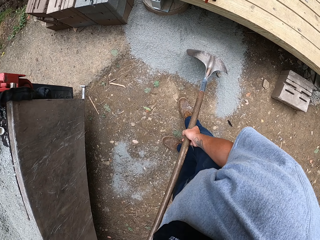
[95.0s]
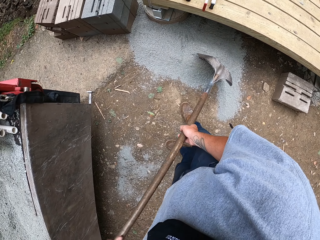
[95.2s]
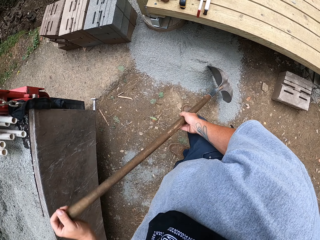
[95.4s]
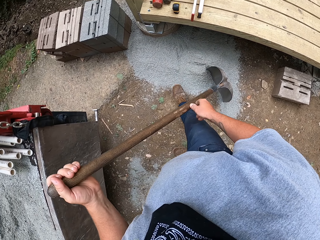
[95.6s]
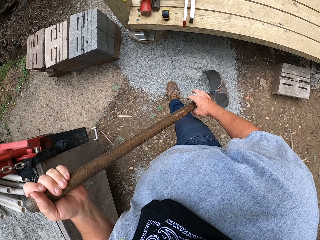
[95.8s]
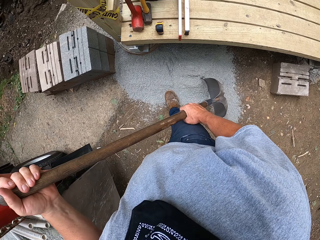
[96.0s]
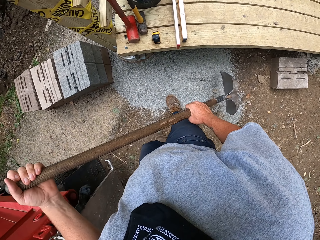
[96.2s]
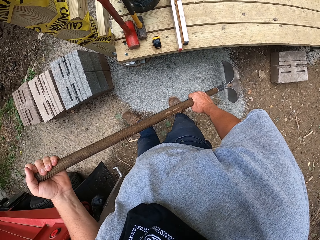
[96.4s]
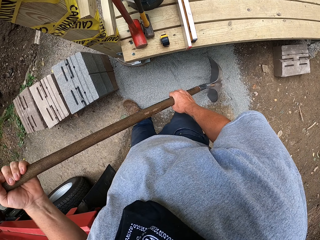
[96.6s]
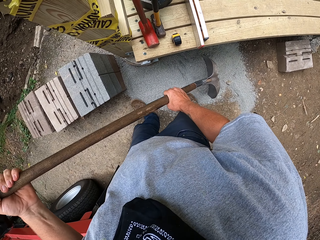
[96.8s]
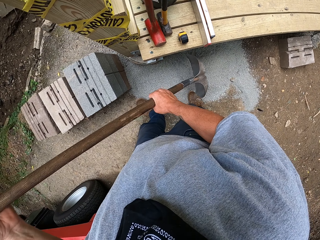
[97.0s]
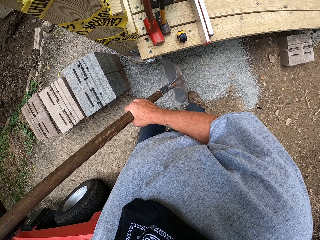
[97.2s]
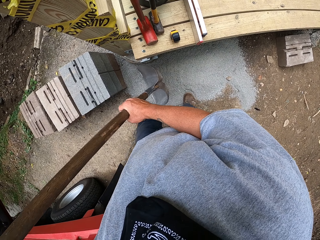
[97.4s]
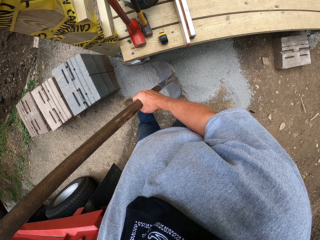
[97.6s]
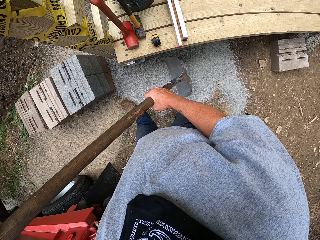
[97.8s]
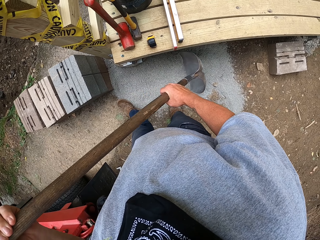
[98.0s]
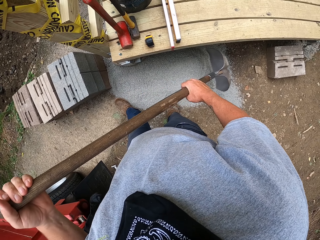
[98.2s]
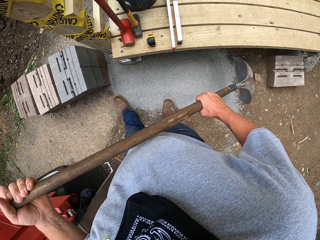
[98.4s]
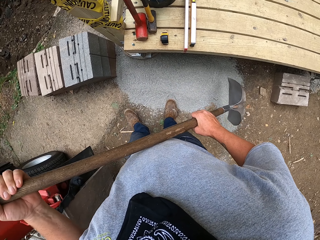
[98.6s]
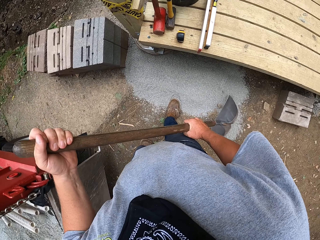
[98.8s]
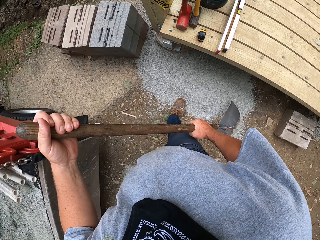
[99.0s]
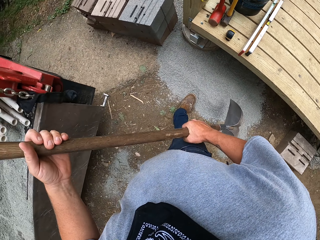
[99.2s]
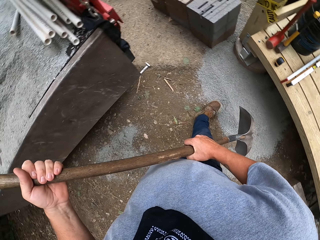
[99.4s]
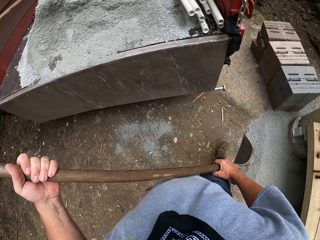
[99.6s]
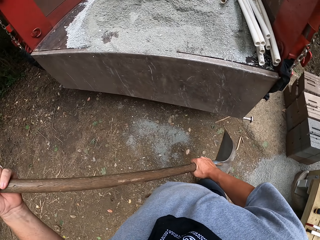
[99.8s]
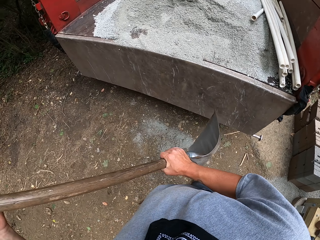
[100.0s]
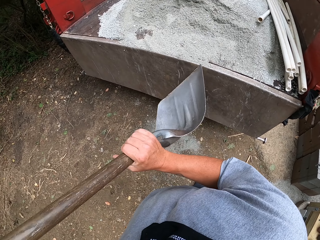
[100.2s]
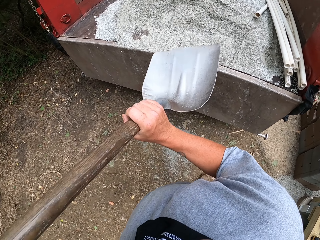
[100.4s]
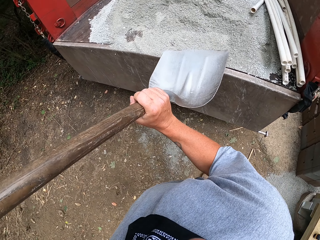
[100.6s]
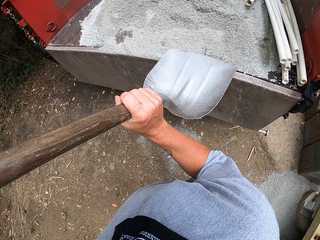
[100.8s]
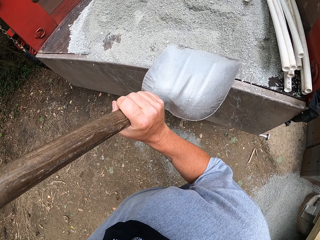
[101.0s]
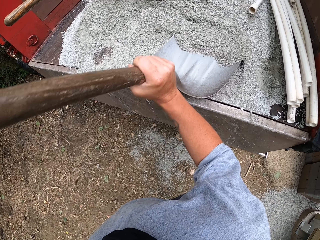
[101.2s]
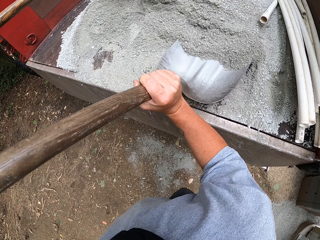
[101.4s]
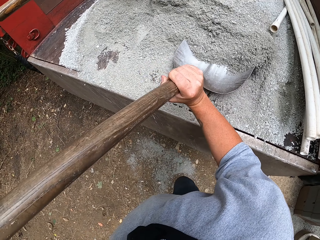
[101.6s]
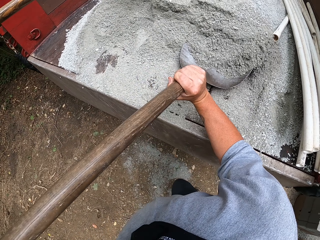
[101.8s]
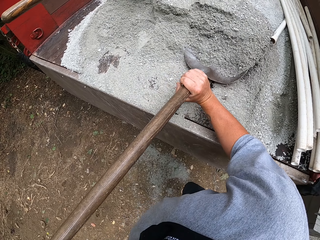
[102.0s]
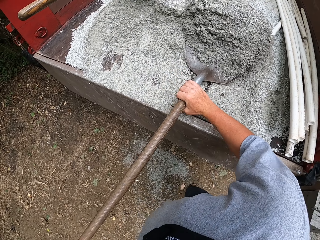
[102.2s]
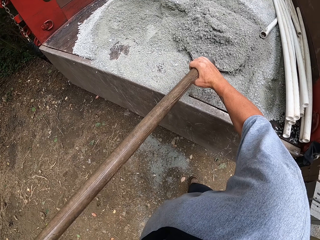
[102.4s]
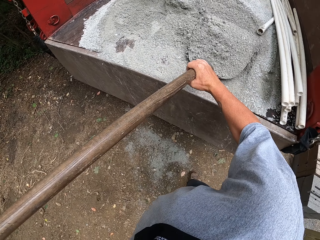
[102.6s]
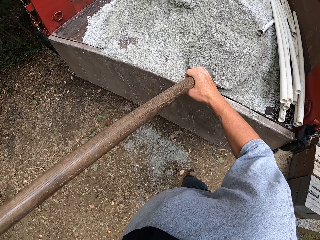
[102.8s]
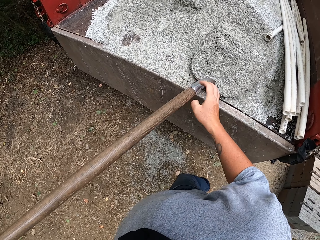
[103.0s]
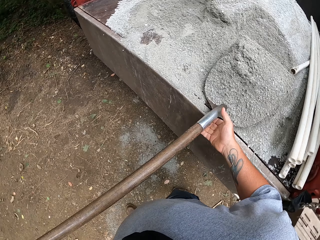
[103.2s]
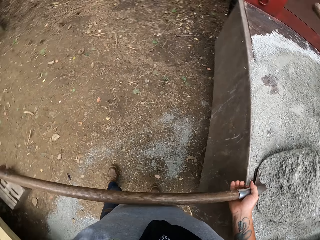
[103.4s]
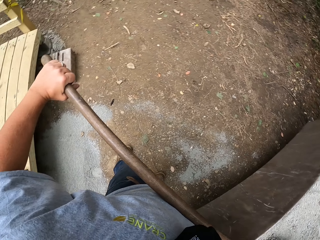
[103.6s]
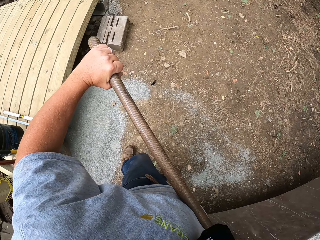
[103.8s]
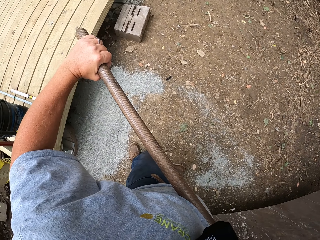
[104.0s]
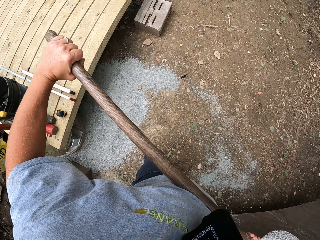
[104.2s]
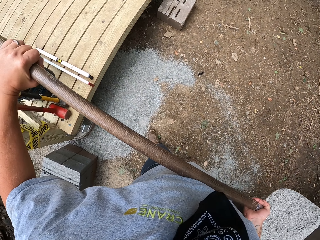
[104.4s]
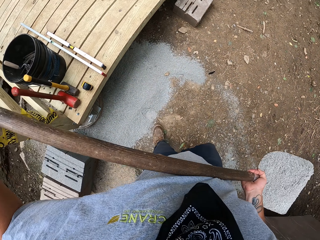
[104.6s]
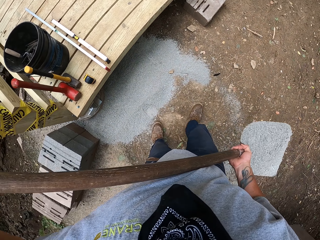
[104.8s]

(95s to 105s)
The camera wearer spreads the sand on the ground with the shovel. They scoop the sand with the shovel.

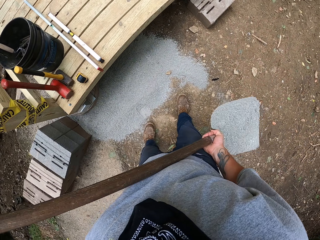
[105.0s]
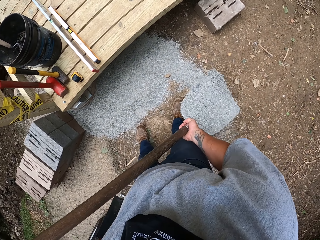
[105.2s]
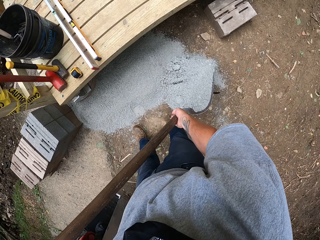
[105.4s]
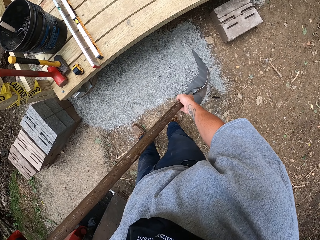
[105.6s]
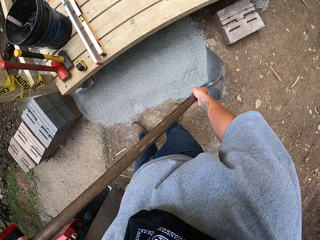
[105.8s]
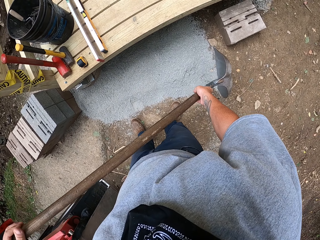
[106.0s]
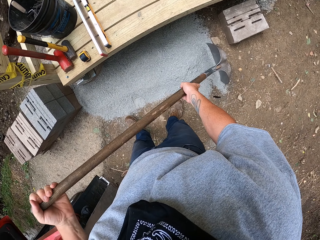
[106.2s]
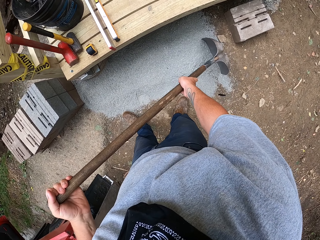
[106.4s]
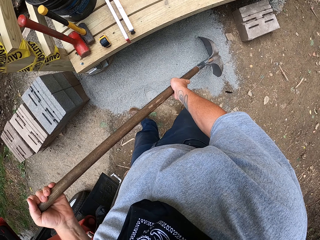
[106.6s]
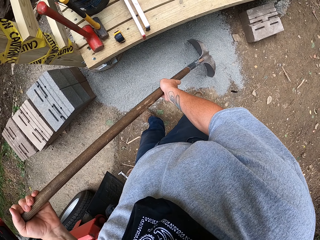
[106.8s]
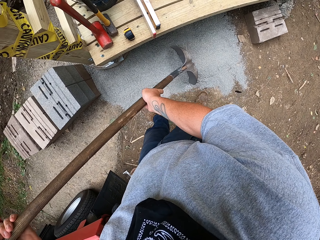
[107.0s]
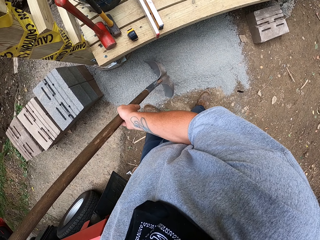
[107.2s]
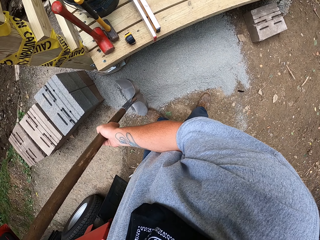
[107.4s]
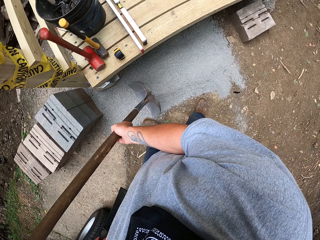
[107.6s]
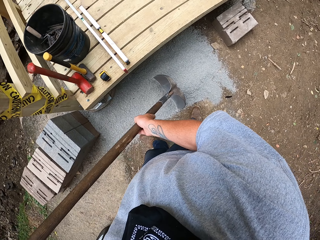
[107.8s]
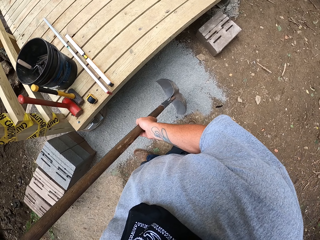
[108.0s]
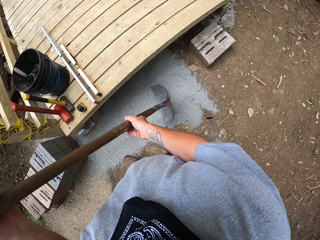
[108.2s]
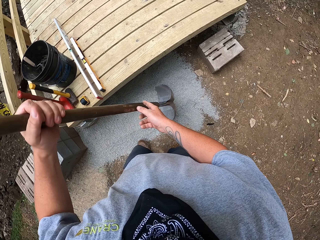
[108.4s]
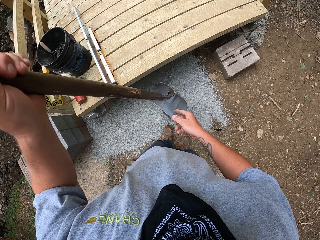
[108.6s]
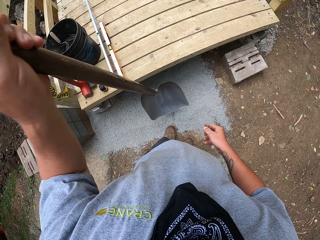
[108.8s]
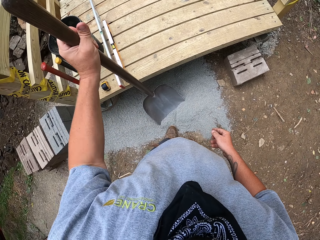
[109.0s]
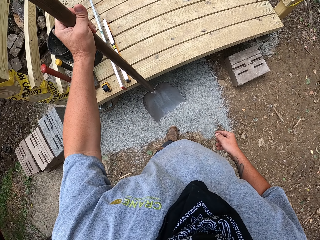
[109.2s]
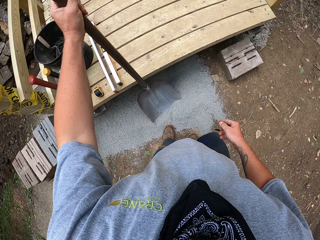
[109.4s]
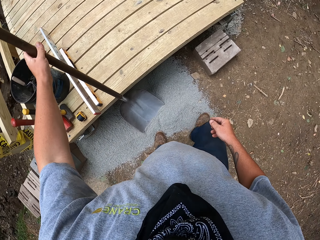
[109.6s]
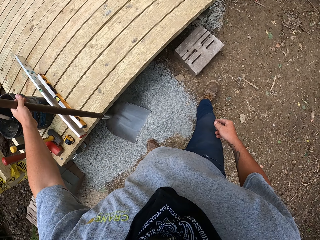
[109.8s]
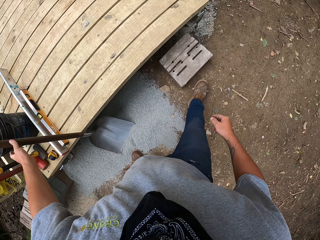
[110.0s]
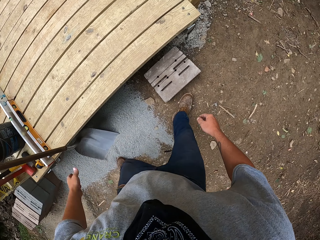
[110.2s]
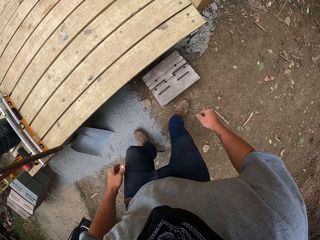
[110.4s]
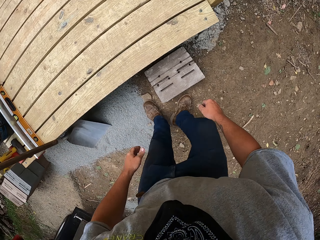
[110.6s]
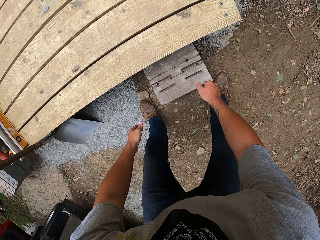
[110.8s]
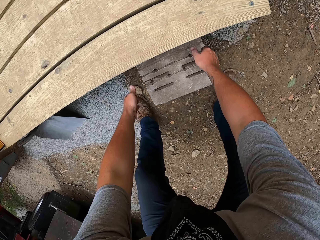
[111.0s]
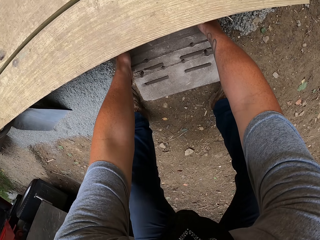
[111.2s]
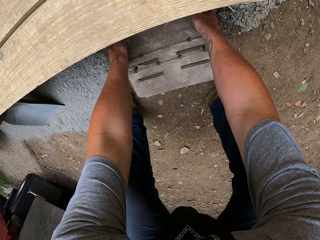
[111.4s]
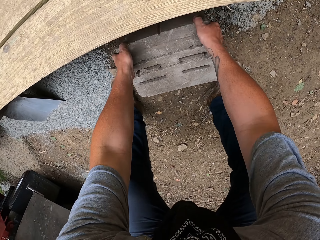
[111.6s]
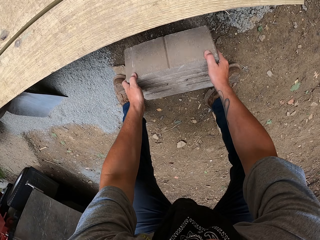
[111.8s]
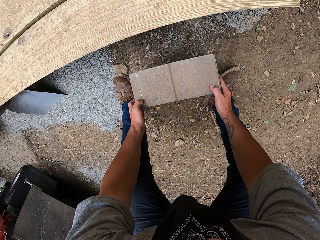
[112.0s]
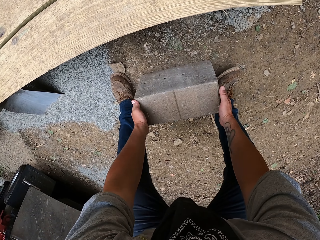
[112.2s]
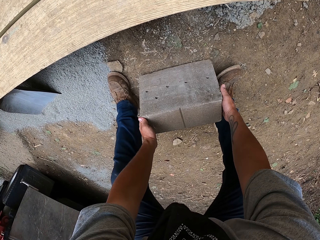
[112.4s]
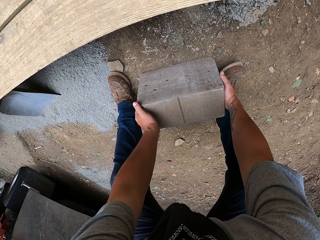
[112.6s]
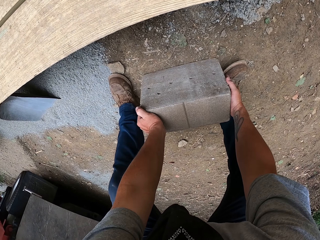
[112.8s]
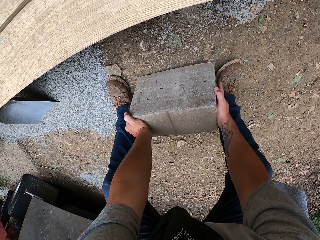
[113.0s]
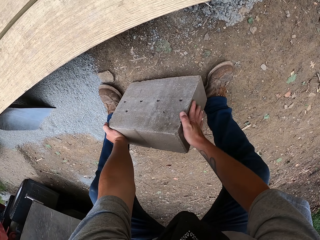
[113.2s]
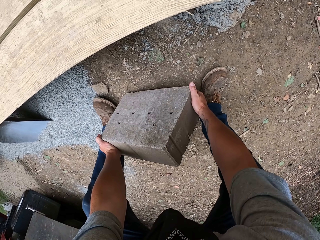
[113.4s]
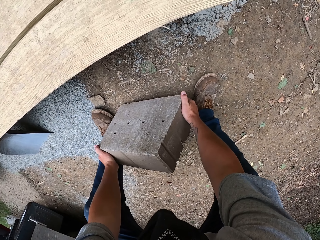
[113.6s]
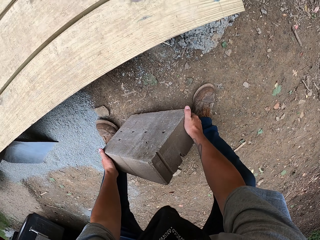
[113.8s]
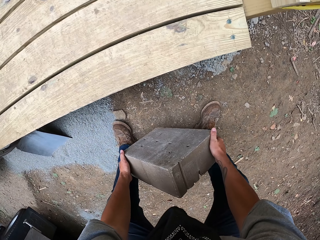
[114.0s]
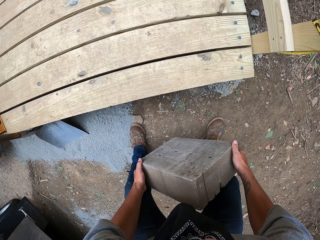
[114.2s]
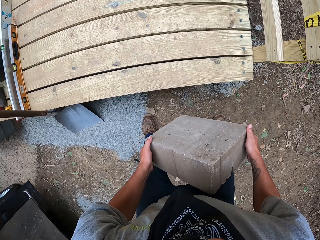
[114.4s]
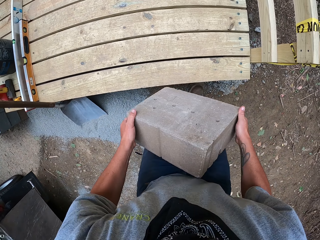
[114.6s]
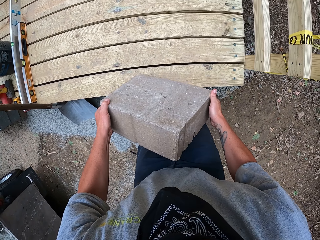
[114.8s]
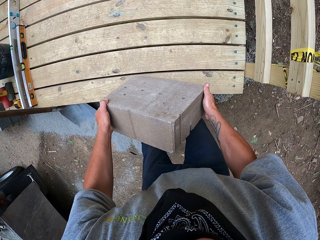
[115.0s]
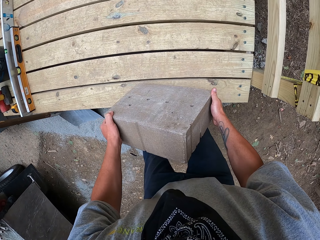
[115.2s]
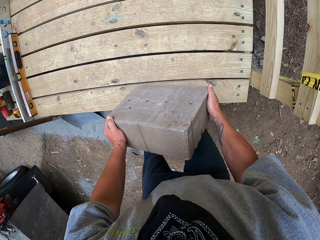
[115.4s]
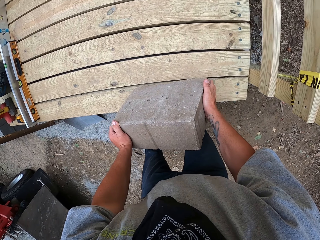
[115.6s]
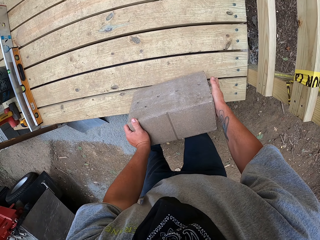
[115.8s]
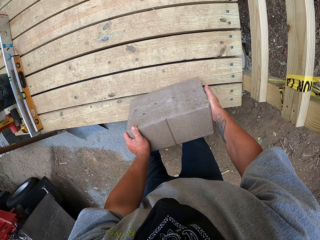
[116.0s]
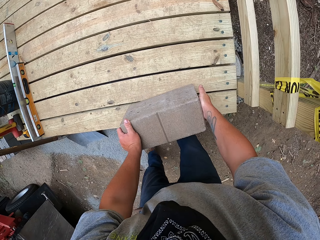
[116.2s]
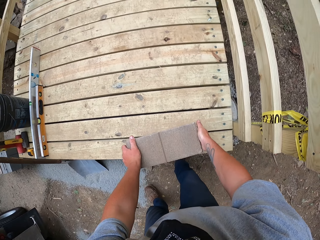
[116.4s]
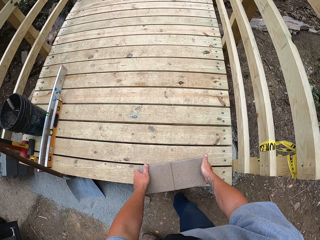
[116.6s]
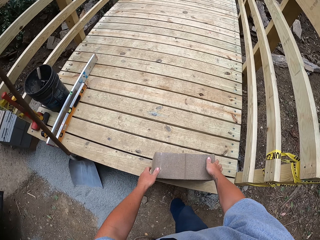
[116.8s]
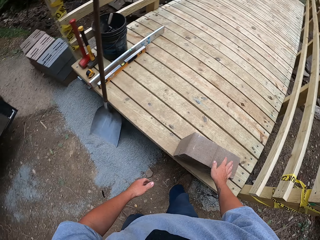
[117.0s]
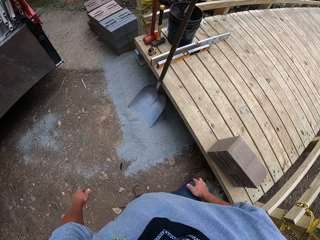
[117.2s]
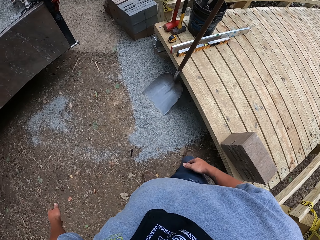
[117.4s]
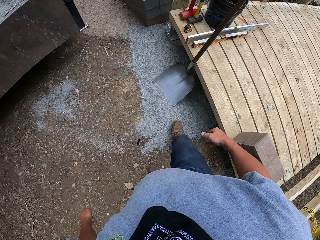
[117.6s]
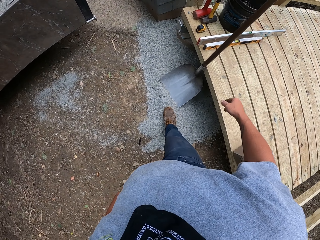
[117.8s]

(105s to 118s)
The camera wearer pours the sand on the ground under the bridge. They spread the sand on the ground with the shovel. They lean the shovel on the wooden structure. They pick up the brick block. They place the brick block on the wooden structure.
